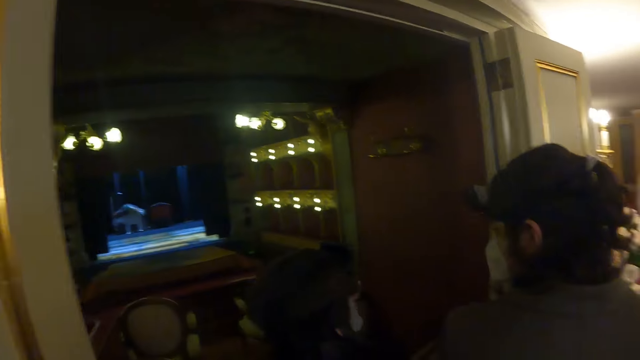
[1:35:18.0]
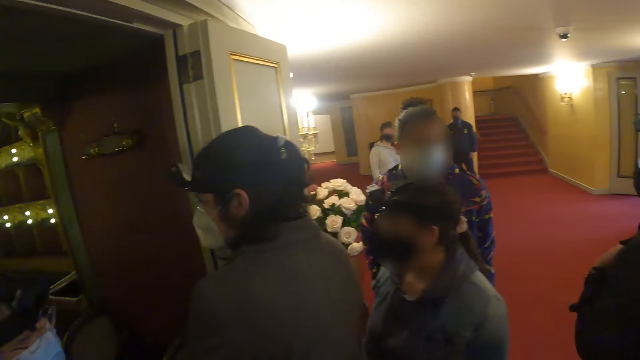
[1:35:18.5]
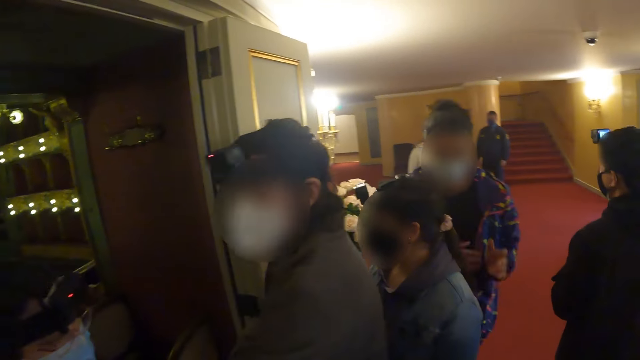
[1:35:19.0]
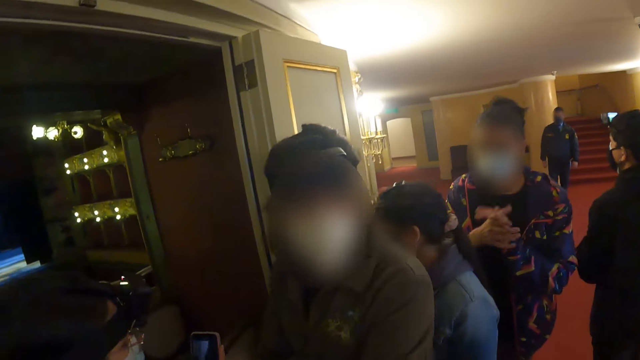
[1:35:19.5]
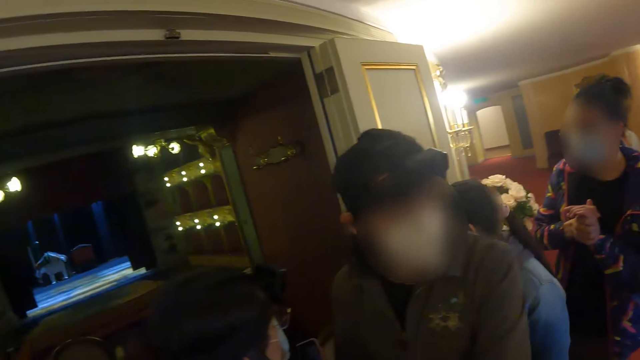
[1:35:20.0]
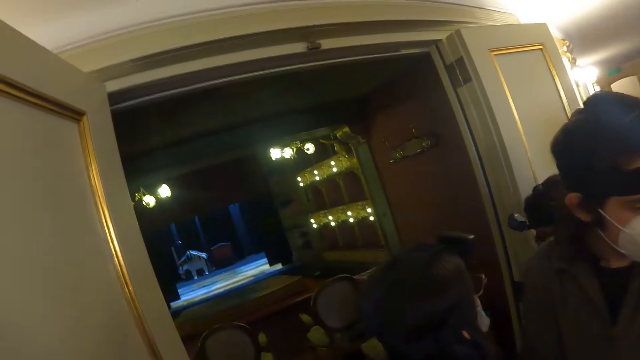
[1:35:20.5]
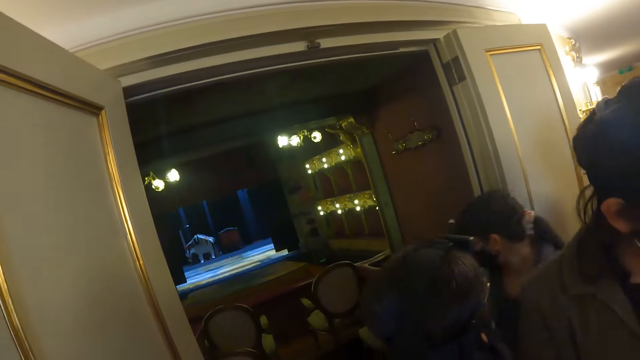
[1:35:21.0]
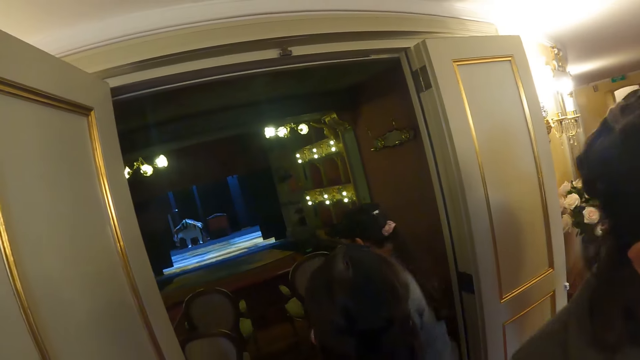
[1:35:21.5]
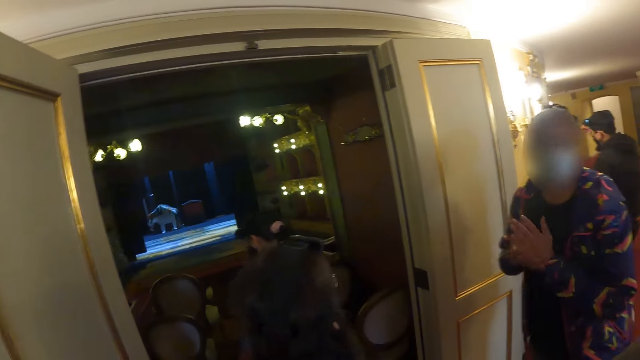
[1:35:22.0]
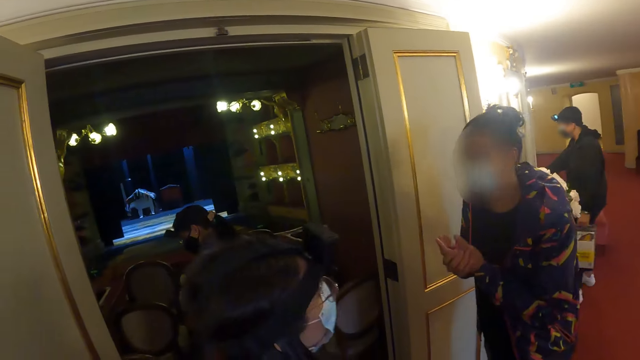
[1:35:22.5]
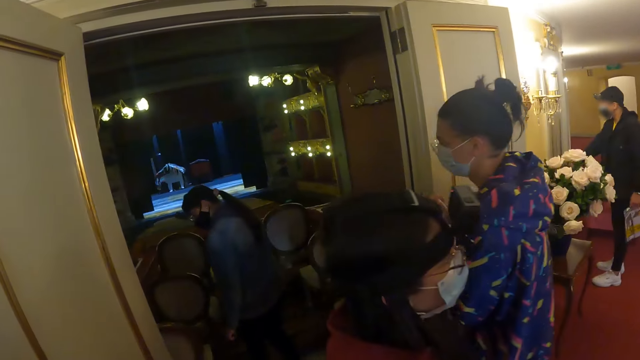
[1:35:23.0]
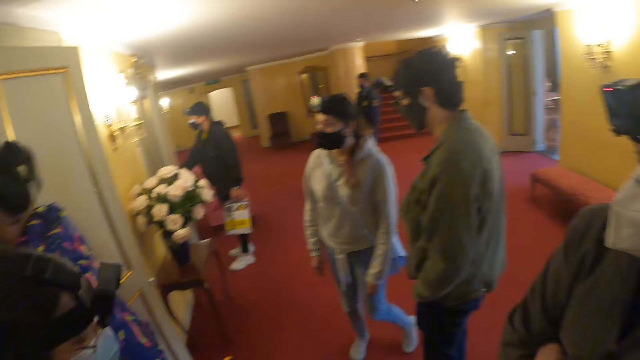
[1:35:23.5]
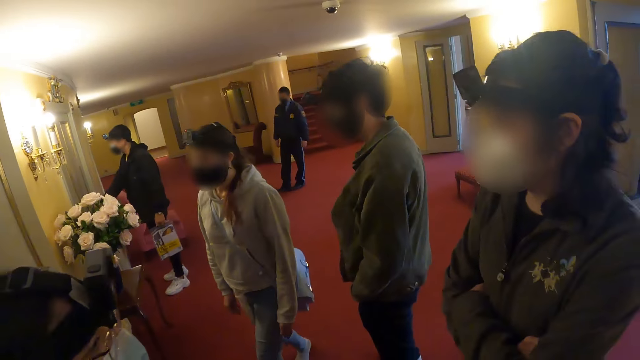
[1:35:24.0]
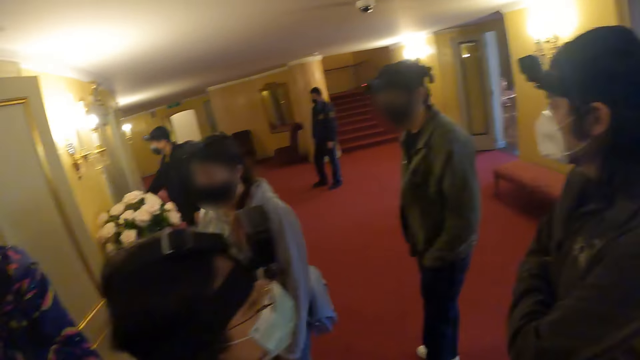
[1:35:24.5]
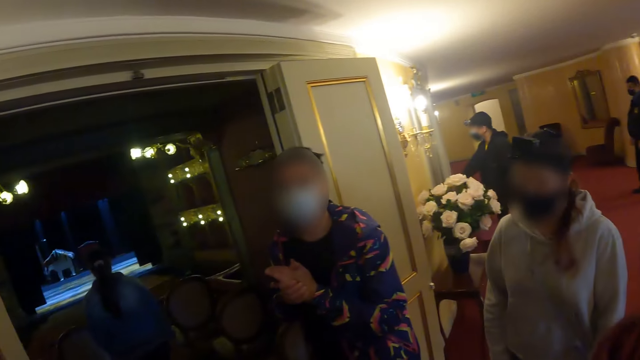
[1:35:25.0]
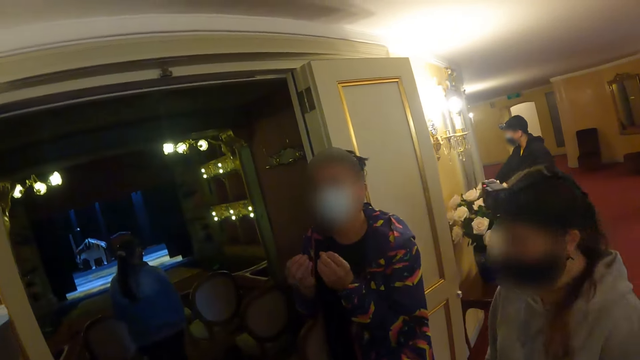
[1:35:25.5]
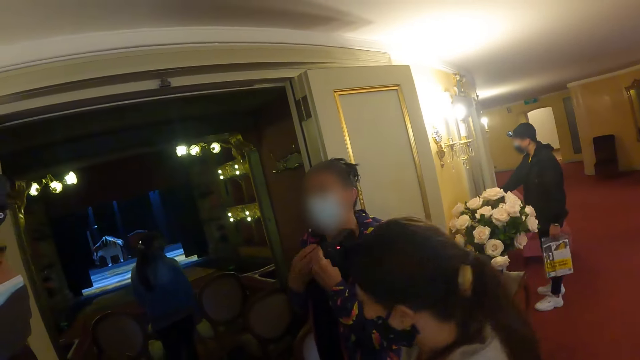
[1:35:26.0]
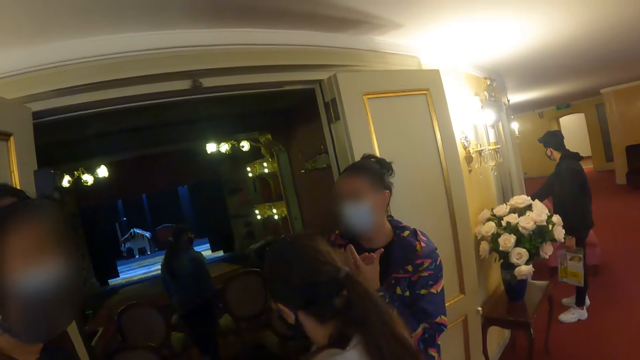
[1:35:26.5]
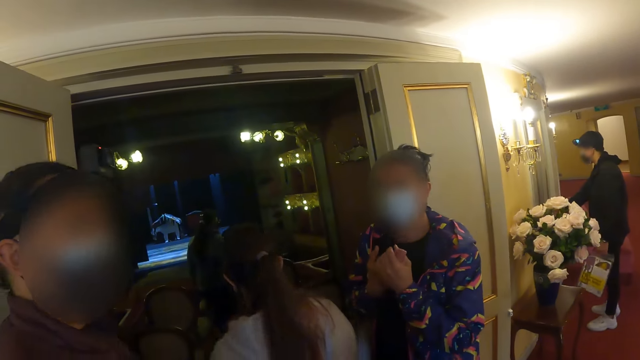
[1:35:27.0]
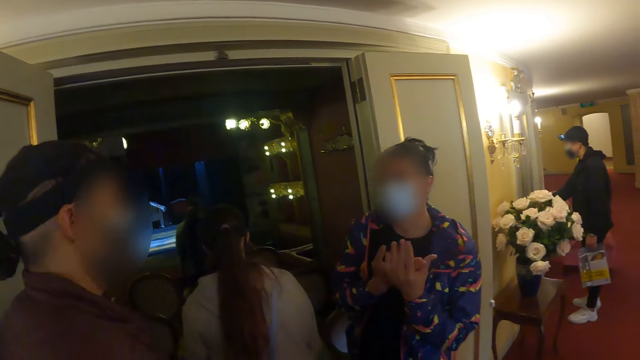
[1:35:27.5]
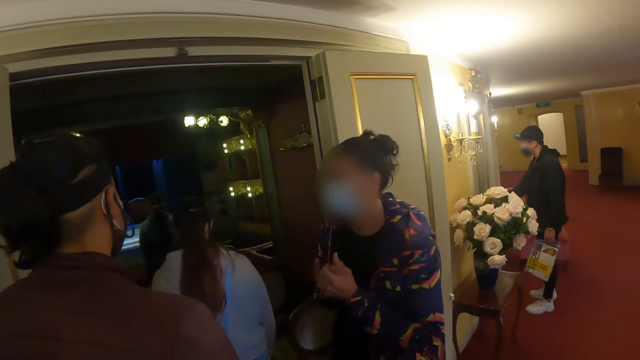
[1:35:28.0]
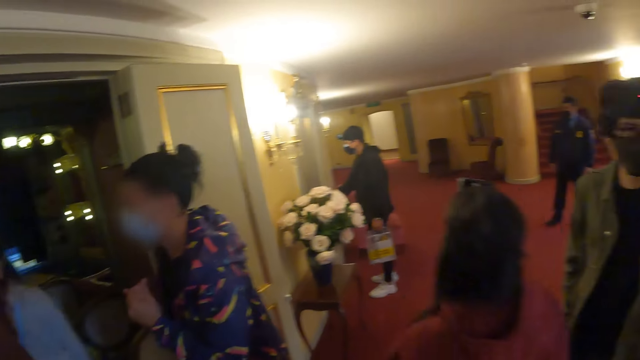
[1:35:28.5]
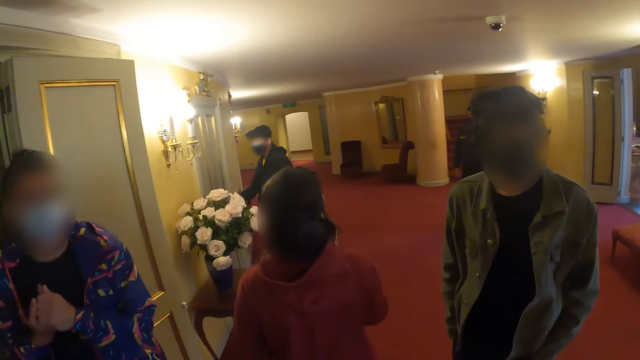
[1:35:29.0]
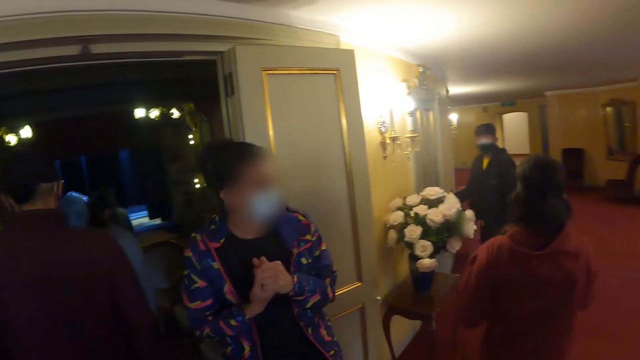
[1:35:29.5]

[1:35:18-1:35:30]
A person rubs hands together. The camera wearer stares at the person. The person moves her hands.

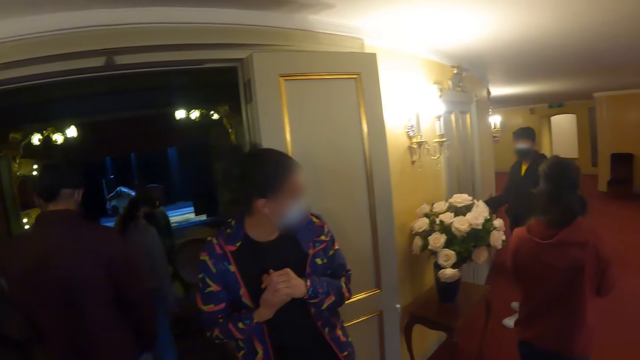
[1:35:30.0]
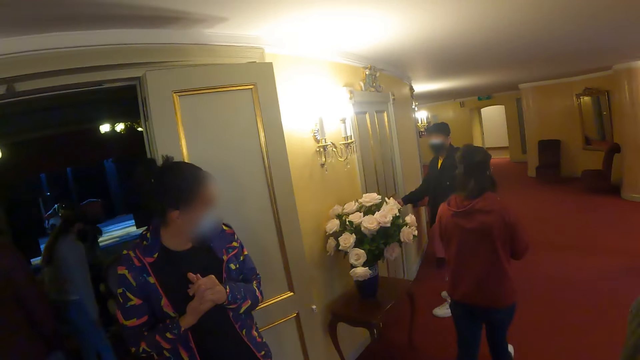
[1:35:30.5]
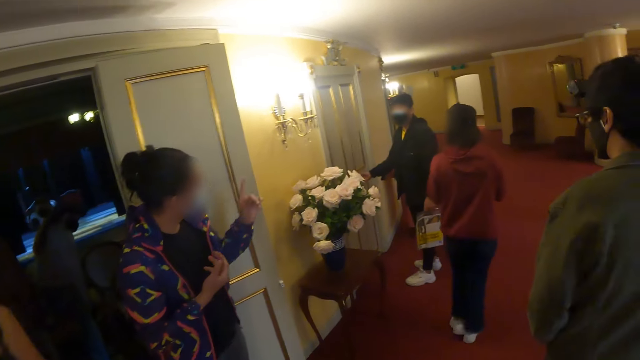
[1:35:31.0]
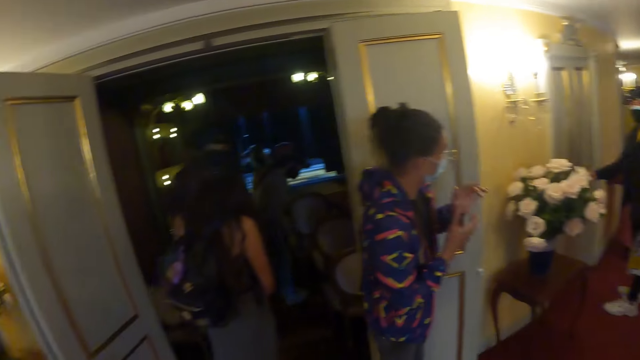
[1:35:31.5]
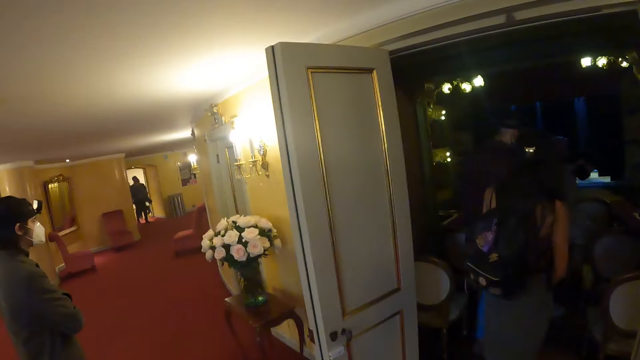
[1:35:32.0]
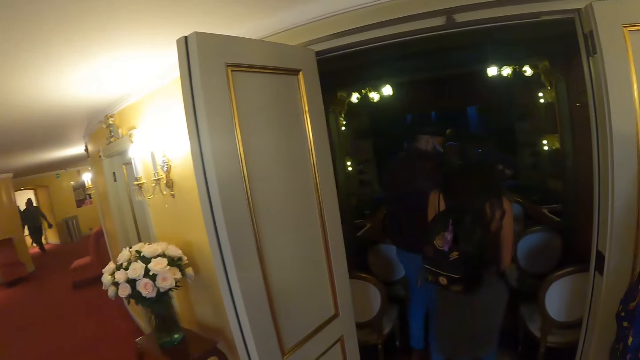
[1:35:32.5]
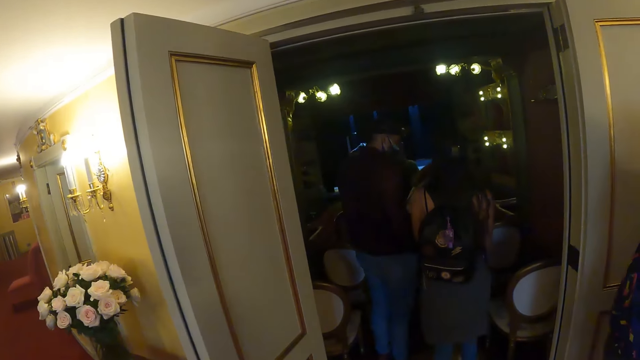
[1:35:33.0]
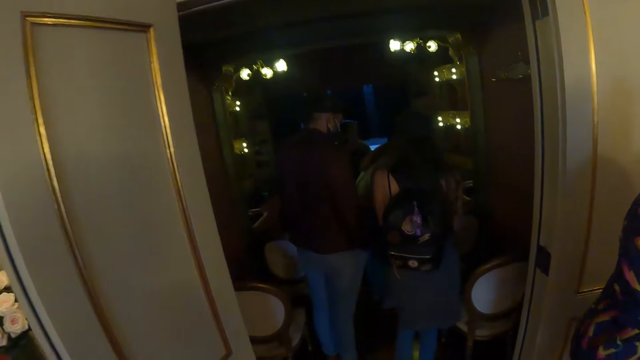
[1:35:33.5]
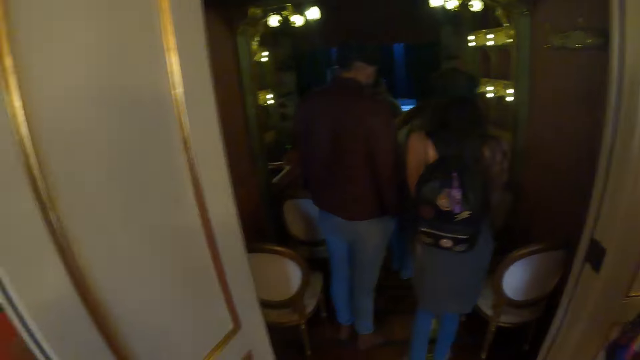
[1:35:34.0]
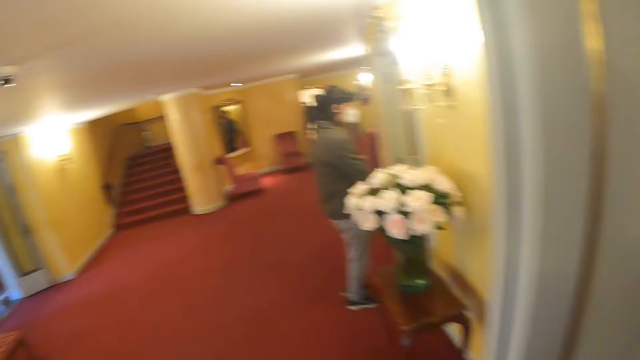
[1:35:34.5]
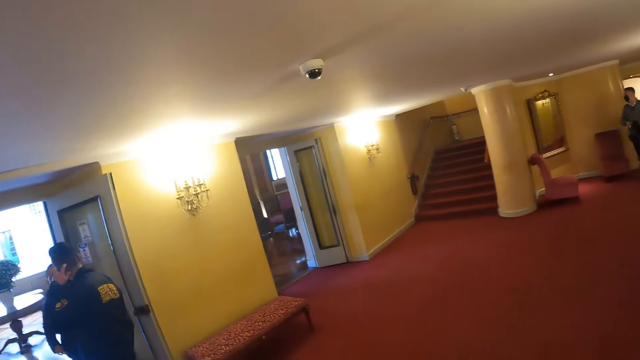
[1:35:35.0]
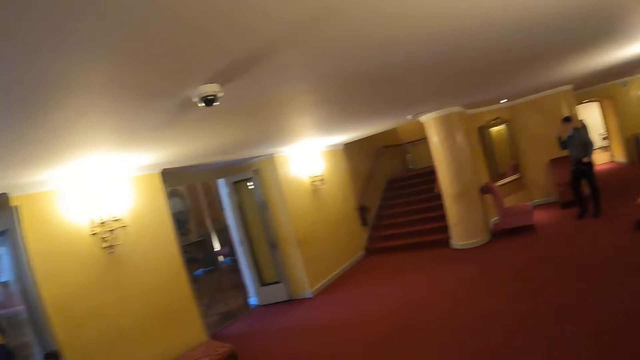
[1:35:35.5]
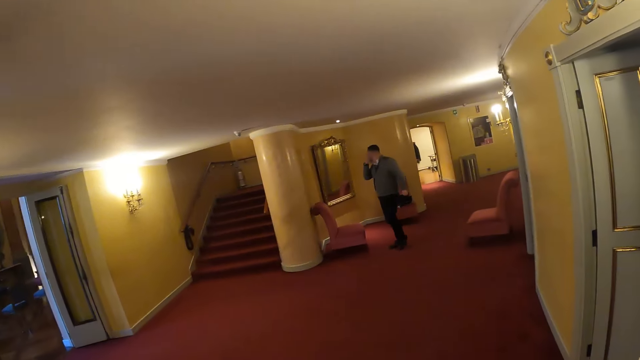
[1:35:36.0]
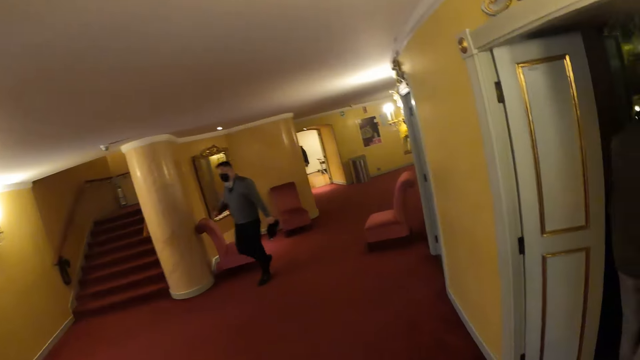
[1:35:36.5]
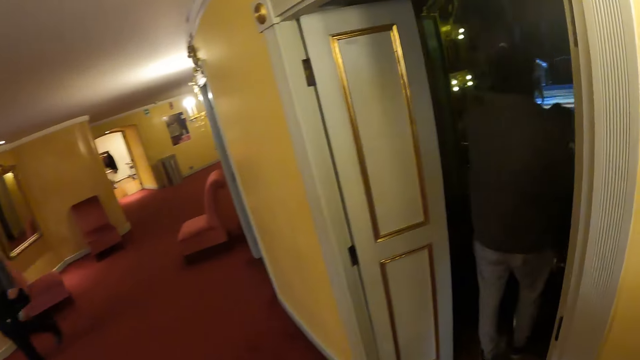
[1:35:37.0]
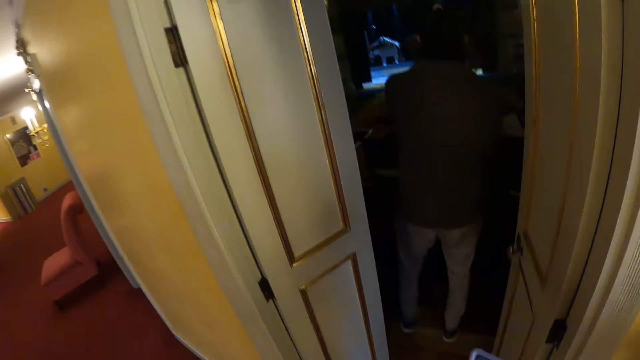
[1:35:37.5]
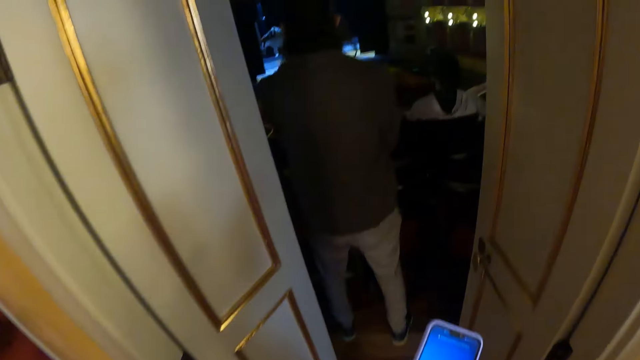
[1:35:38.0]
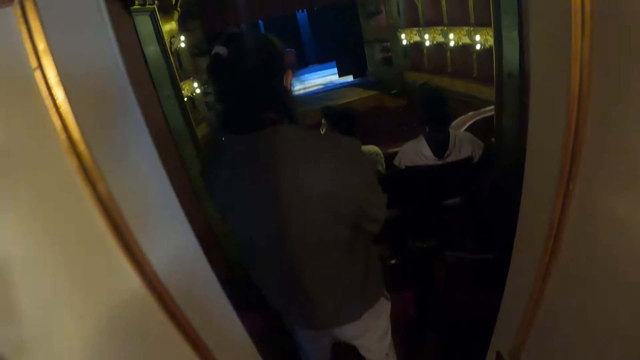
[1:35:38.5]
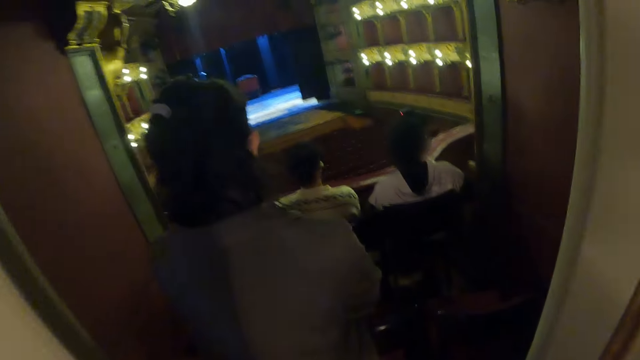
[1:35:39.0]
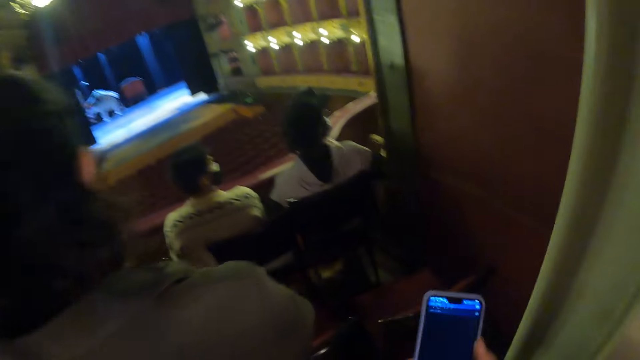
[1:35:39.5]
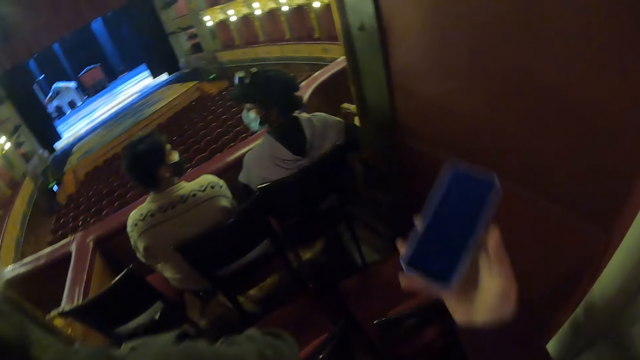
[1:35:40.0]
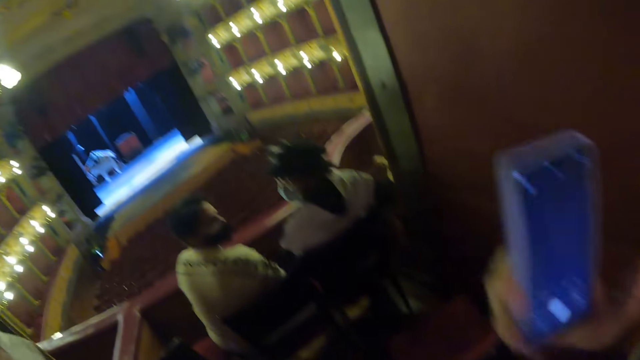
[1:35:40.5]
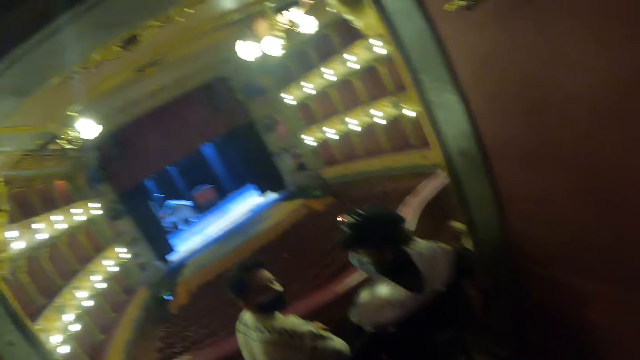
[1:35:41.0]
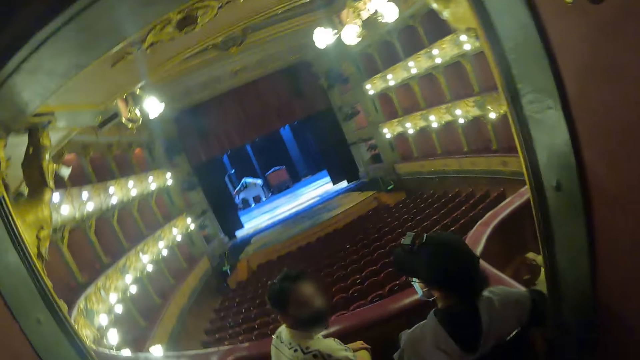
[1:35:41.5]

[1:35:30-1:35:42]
A person stares in the room. Another person moves her hand. The camera wearer looks around the hall and walks around the hall. A third person walks in the room. The camera wearer operates the phone in his hand.
